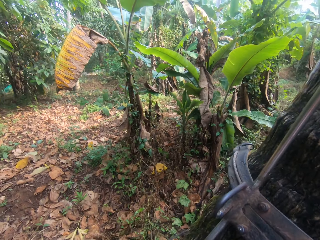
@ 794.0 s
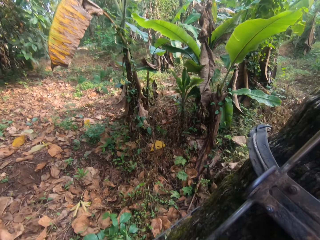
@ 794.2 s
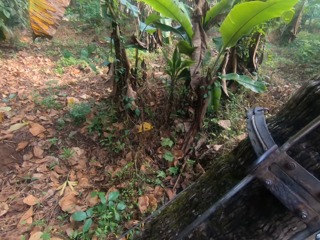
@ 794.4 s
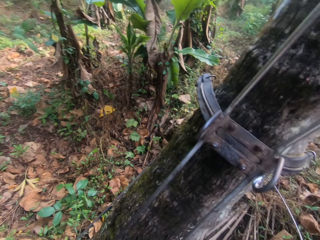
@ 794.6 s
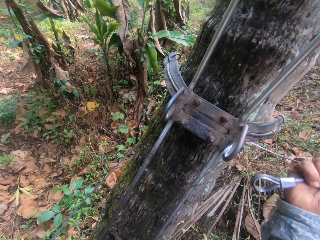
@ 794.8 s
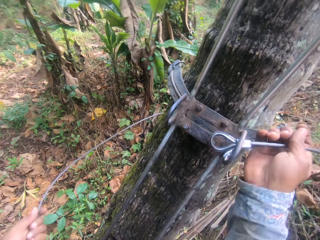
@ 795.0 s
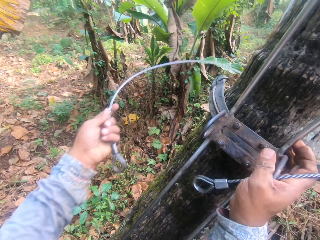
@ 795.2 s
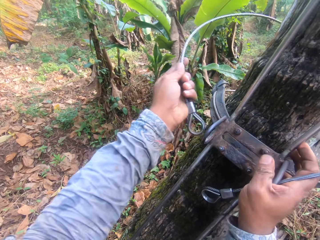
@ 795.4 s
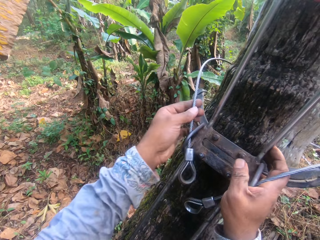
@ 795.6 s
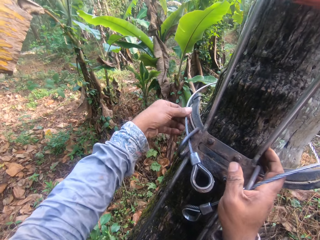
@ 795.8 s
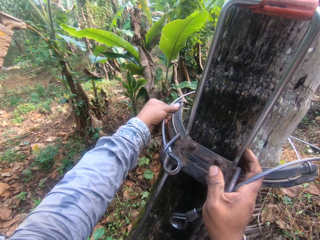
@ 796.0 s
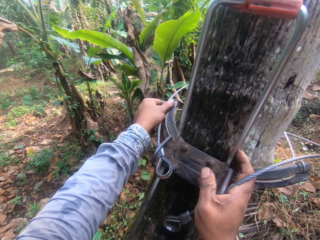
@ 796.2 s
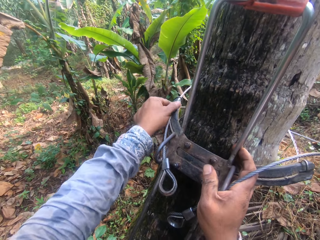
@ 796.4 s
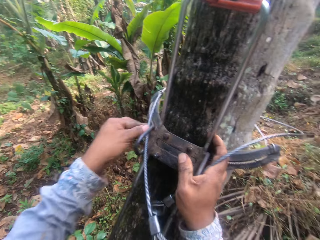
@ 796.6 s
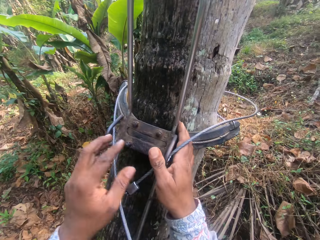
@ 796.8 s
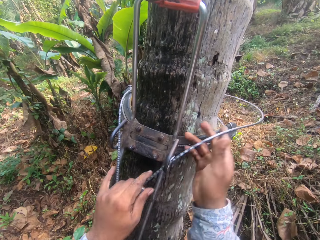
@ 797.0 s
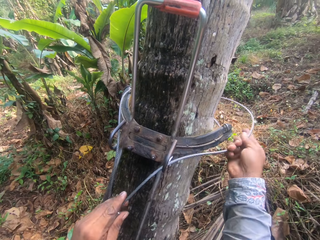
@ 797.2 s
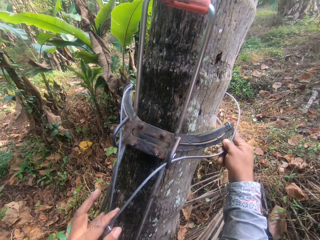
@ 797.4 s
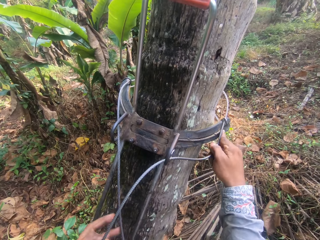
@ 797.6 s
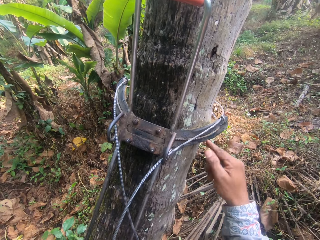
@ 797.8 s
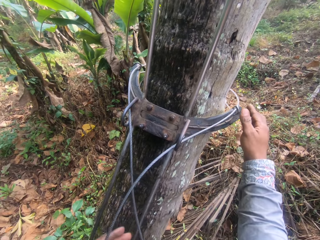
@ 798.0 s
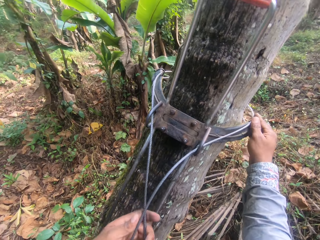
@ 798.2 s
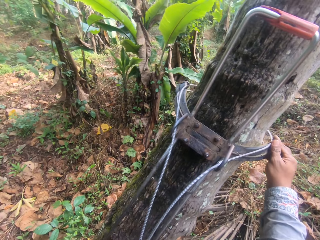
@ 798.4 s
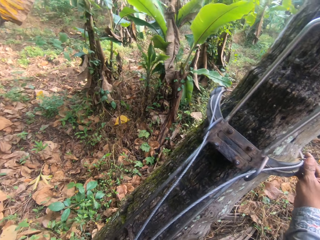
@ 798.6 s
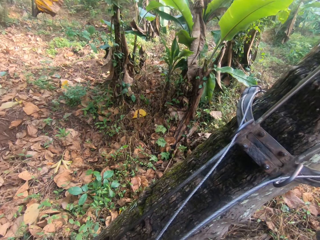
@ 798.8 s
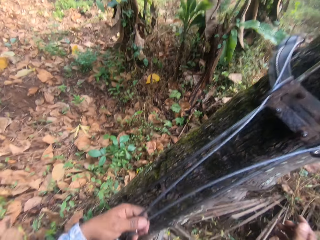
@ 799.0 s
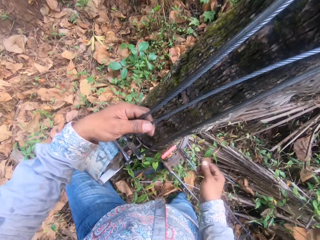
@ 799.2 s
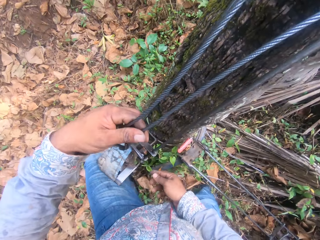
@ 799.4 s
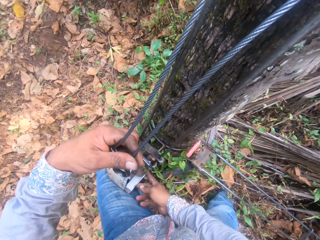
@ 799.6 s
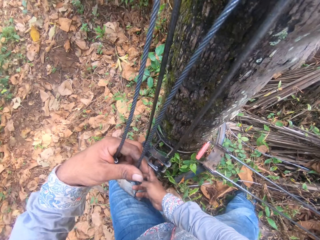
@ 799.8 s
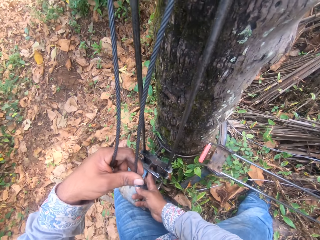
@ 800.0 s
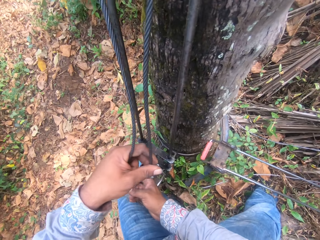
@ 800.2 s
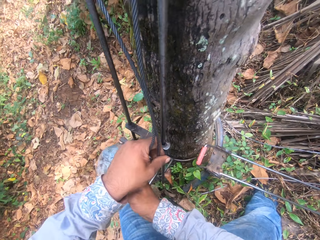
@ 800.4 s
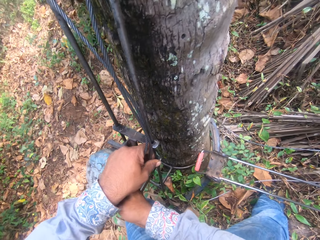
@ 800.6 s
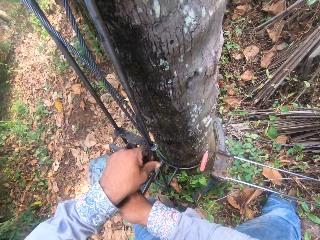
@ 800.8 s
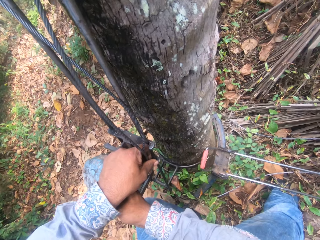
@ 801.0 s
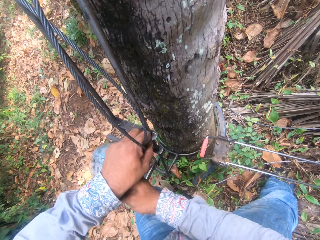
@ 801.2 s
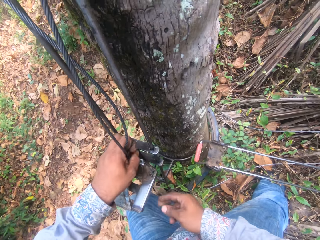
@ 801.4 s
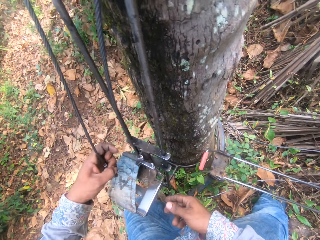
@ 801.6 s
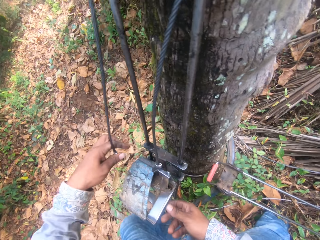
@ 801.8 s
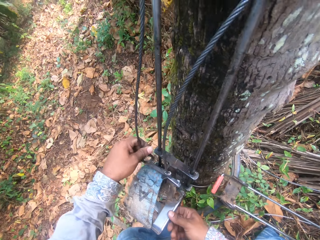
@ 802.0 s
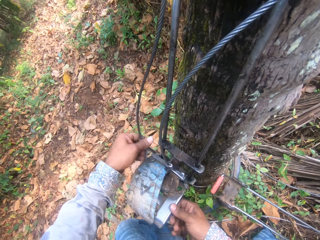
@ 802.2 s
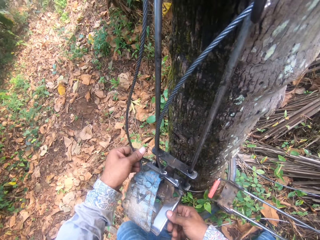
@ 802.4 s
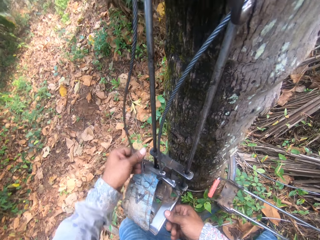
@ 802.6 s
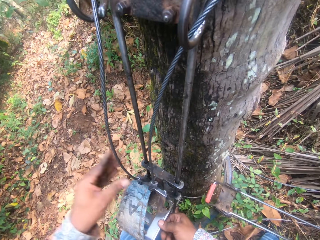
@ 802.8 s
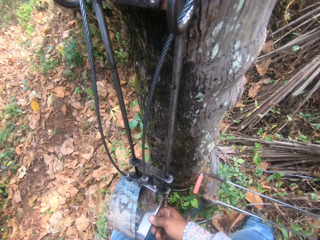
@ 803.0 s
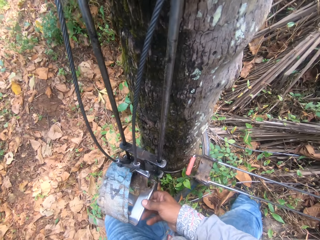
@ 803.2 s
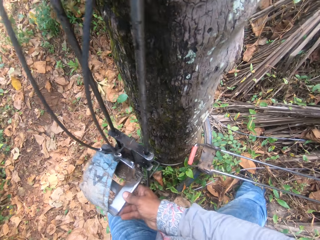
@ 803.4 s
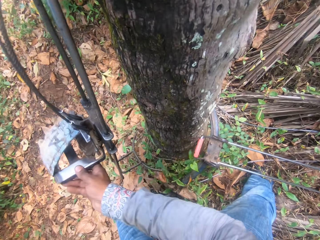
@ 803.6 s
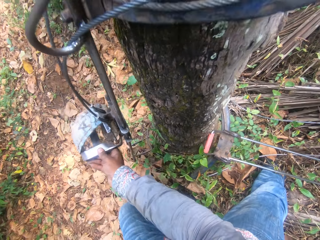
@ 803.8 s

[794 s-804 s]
The camera wearer interacts with the man.

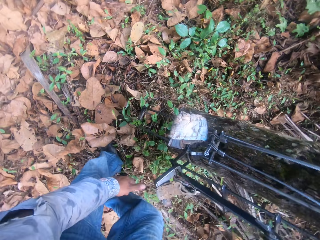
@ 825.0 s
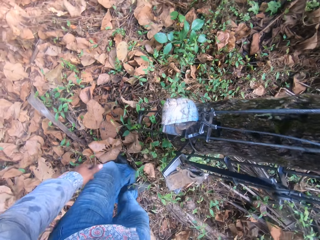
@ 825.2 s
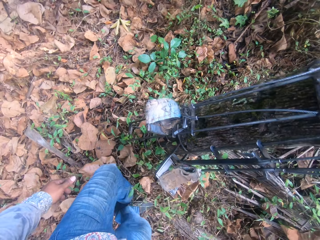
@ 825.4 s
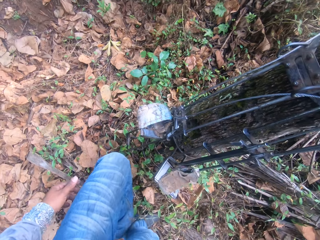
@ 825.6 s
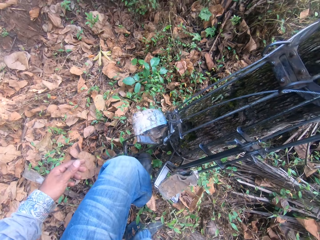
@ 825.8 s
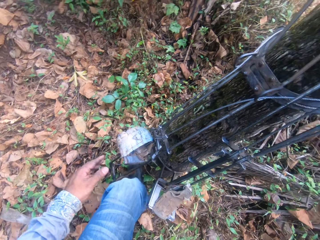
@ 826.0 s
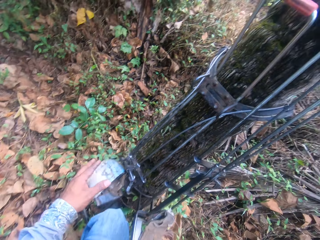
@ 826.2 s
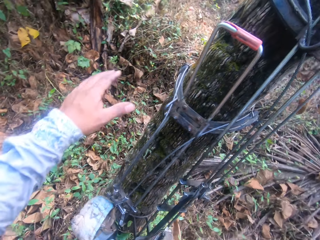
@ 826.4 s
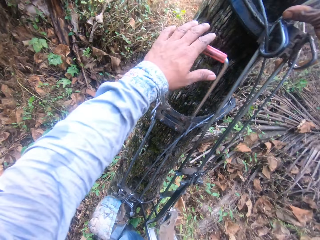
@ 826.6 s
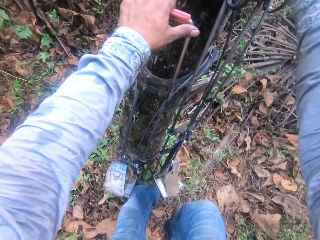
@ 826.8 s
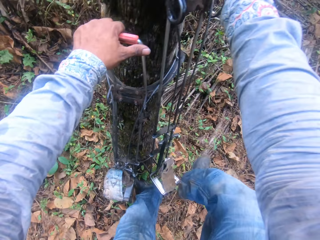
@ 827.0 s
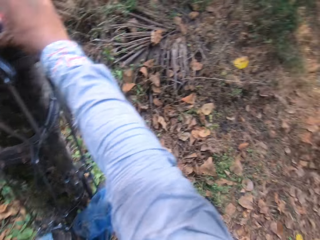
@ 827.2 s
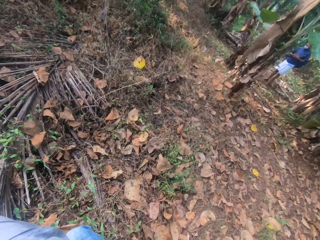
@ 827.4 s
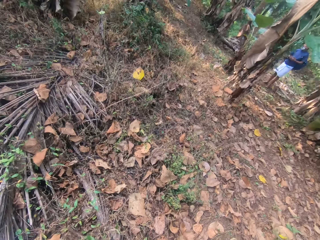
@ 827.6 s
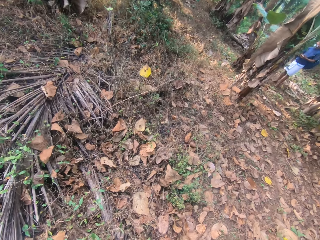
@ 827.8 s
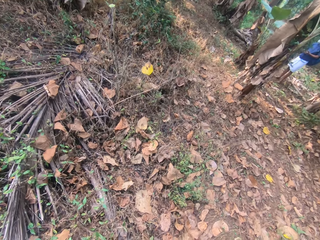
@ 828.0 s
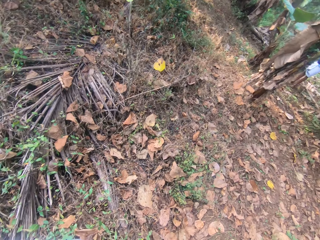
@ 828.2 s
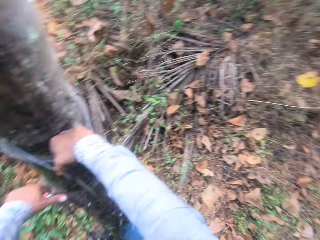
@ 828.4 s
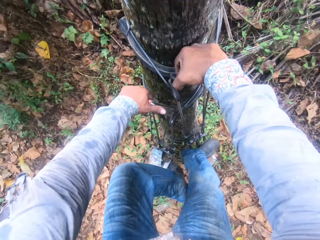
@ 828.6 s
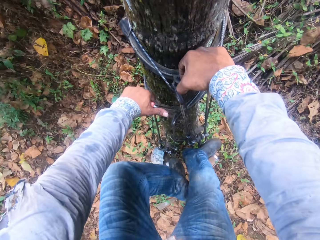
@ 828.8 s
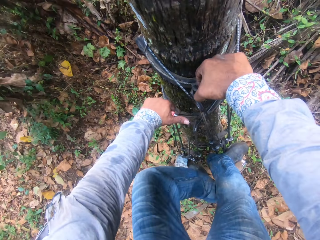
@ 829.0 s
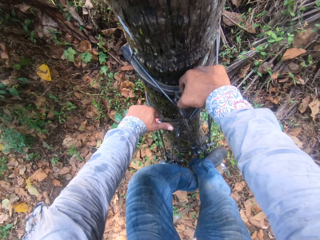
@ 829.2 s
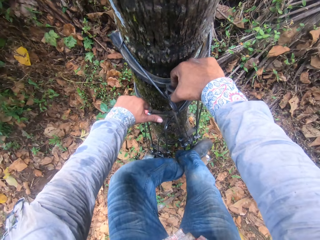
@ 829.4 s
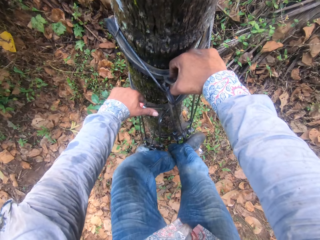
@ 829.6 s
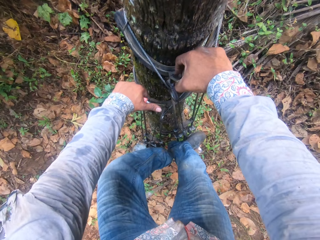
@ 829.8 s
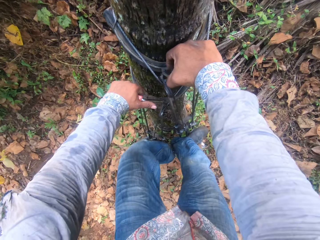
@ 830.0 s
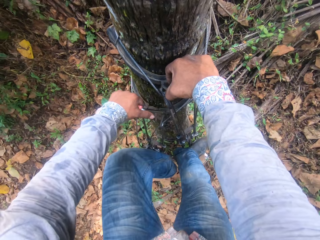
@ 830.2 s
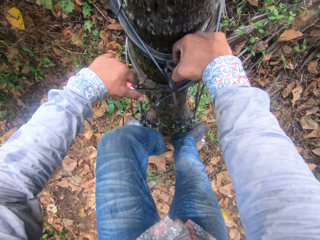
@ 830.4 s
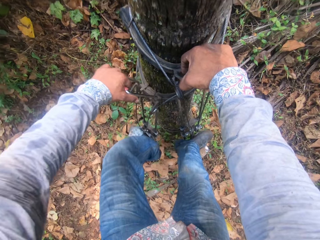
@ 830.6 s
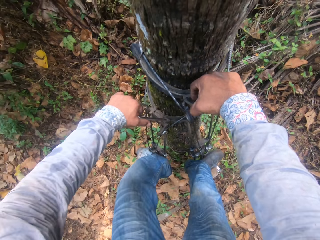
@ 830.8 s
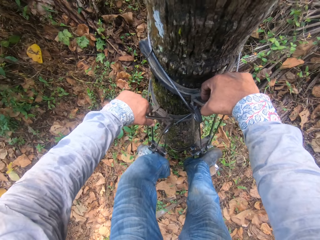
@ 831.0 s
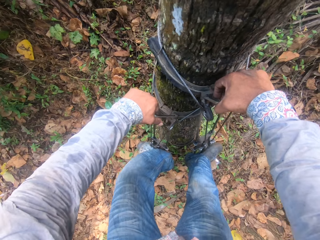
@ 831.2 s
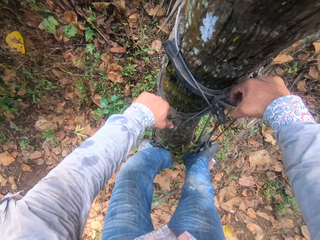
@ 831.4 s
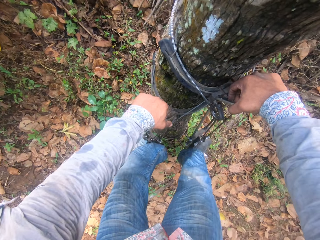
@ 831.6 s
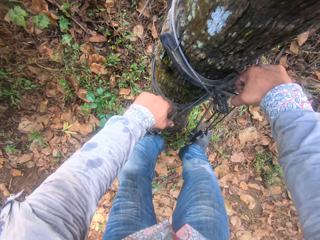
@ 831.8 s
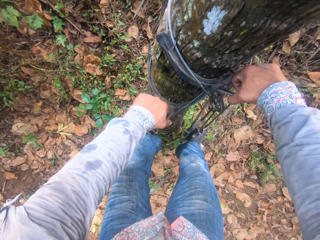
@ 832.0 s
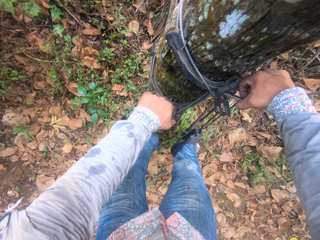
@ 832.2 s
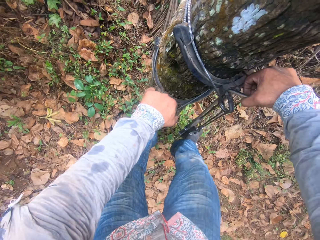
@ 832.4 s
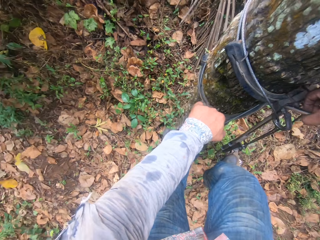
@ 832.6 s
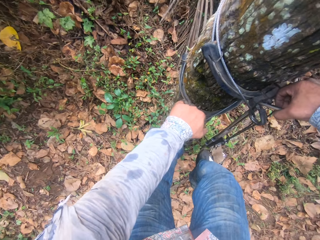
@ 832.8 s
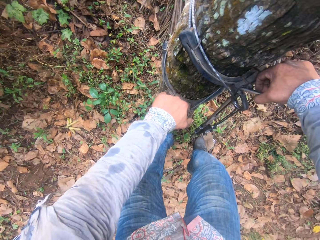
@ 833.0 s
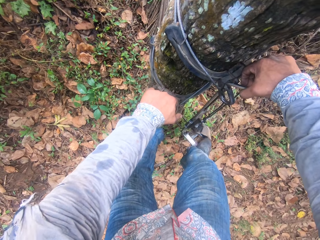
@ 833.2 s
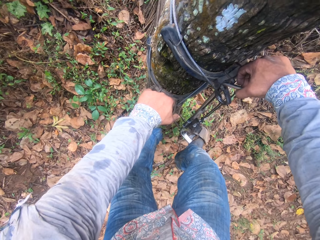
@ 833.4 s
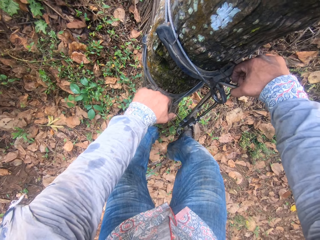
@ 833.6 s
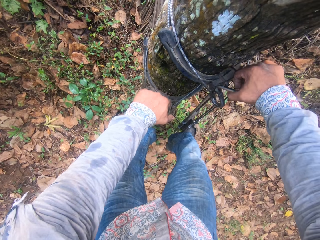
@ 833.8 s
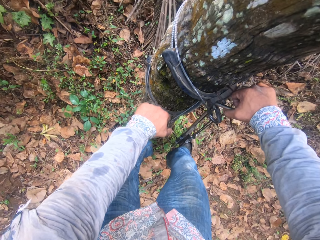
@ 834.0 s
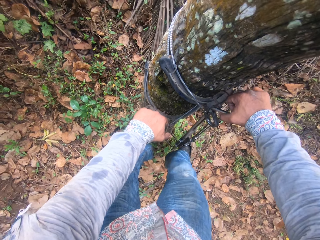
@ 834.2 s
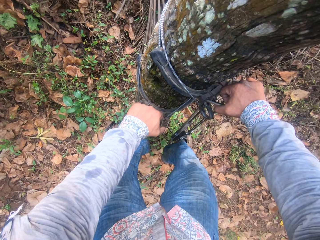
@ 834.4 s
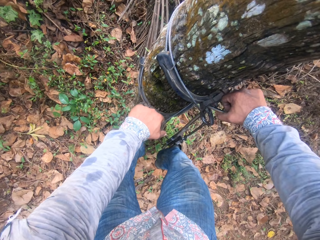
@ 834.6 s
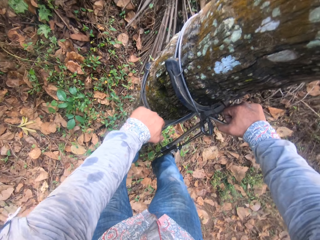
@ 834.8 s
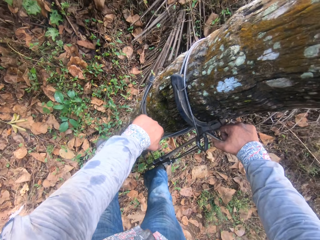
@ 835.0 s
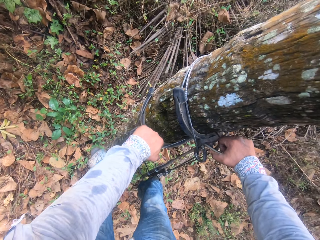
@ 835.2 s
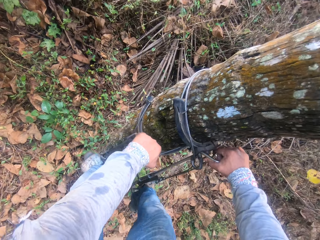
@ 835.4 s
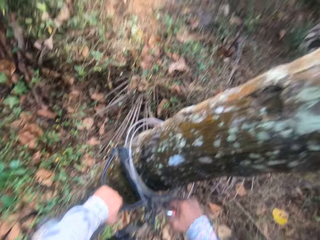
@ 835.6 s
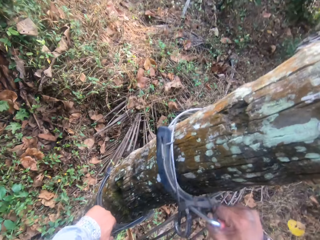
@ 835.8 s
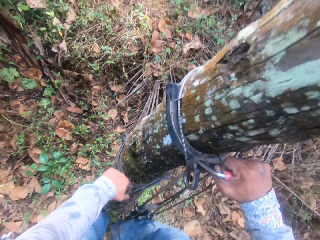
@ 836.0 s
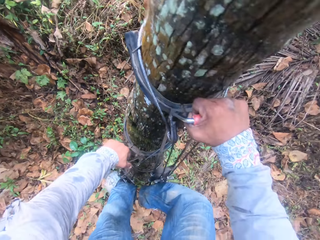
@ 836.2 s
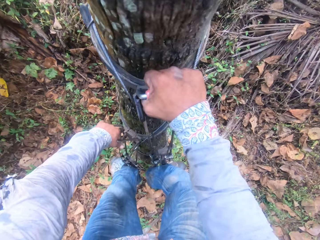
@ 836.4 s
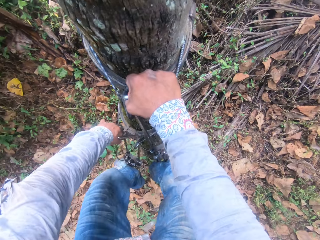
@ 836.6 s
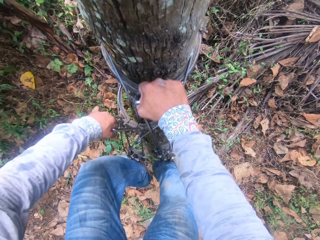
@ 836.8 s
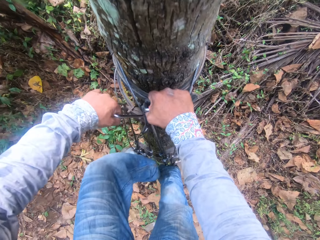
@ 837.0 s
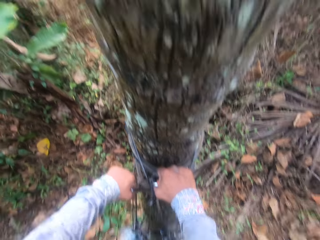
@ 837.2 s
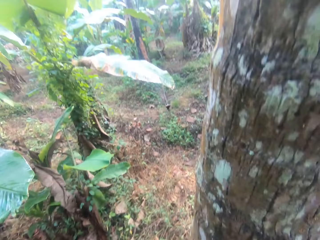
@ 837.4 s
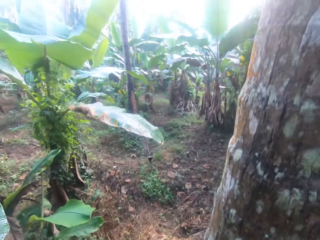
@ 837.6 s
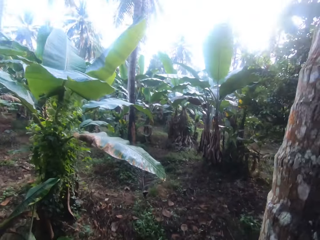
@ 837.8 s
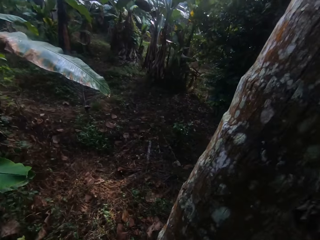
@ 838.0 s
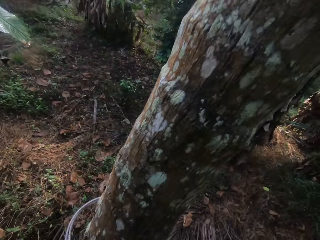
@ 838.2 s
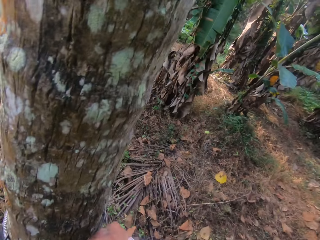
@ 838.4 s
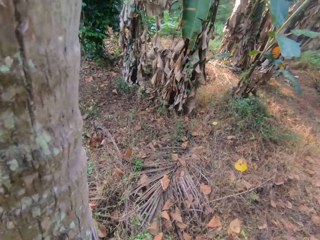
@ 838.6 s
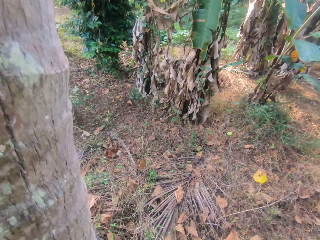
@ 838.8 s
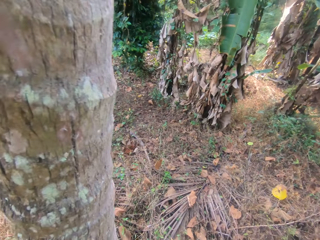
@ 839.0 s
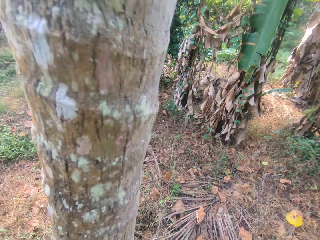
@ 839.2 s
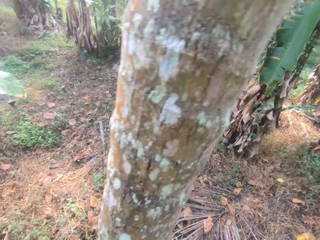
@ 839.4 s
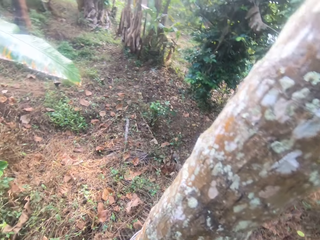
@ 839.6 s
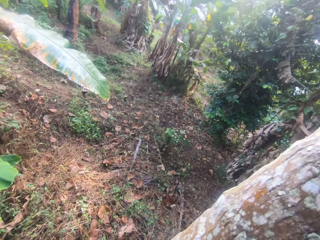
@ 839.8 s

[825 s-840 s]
The camera wearer climbs the tree with the treestand attachment in his hands and legs. He adjusts his right leg on the treestand attachment. He climbs the tree with the treestand attachment in his hands and legs. He converses with the man.
